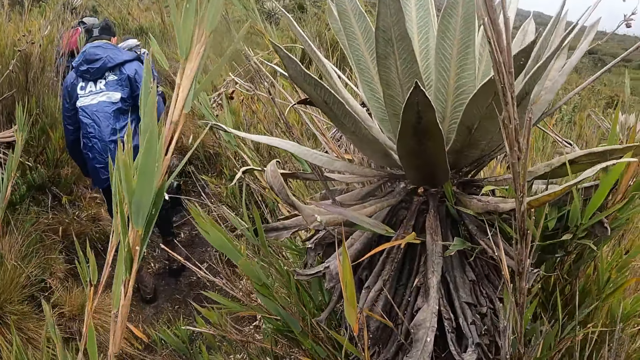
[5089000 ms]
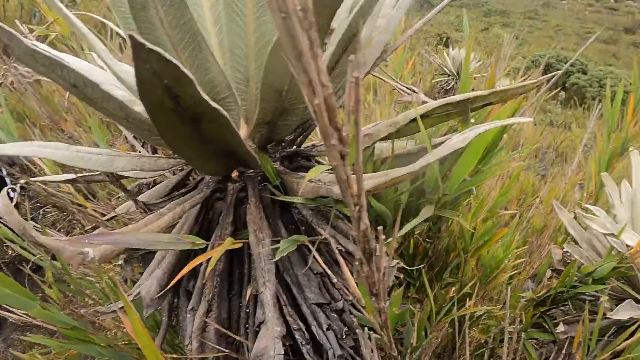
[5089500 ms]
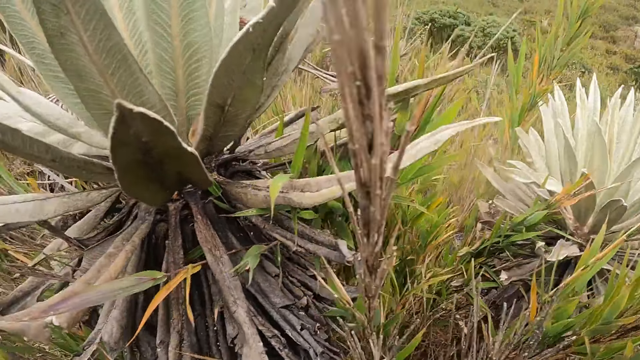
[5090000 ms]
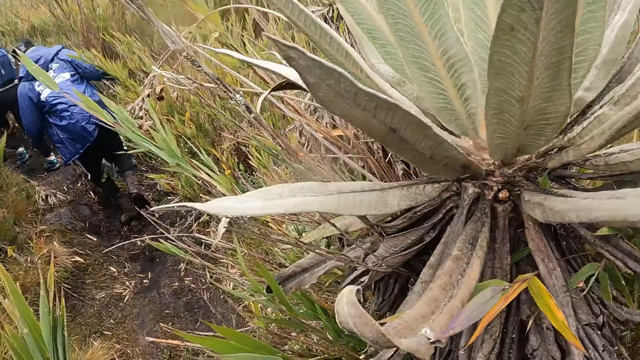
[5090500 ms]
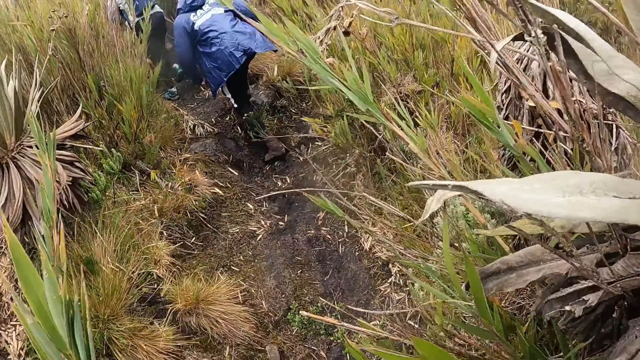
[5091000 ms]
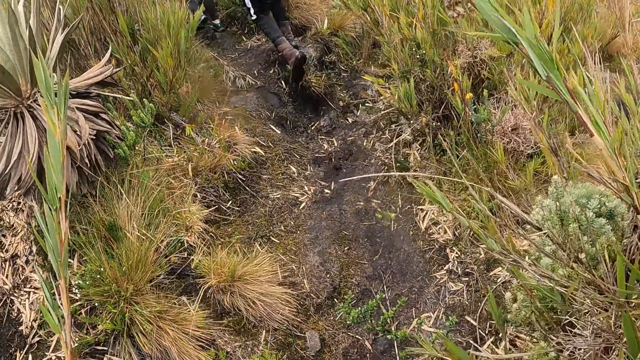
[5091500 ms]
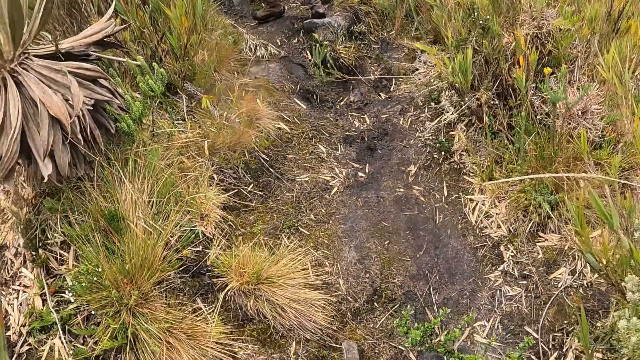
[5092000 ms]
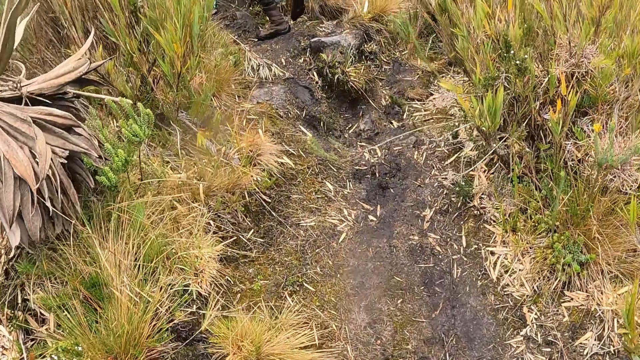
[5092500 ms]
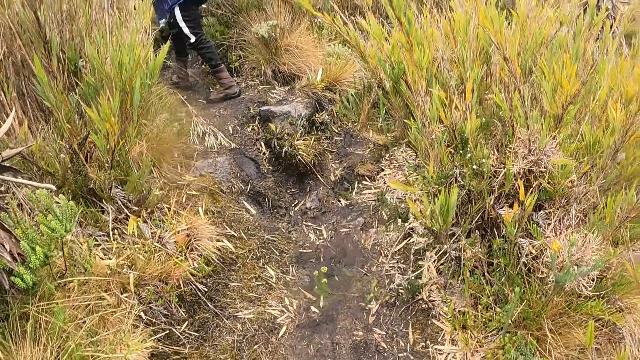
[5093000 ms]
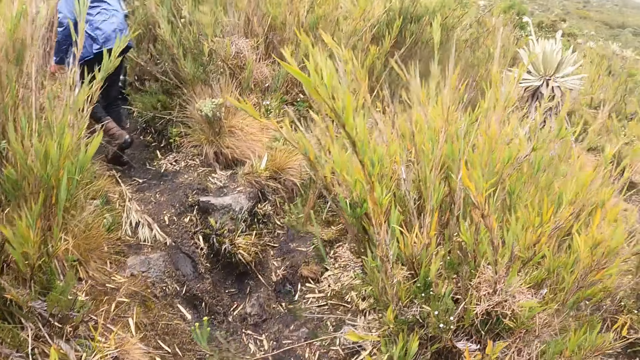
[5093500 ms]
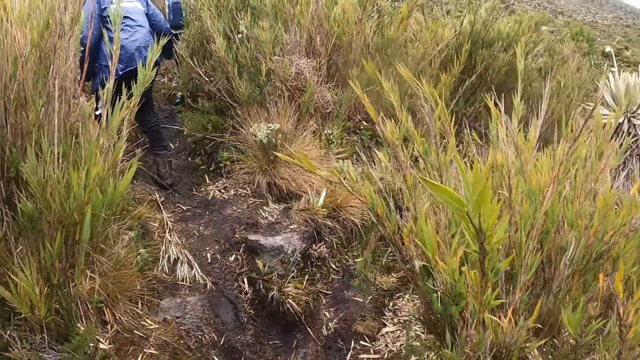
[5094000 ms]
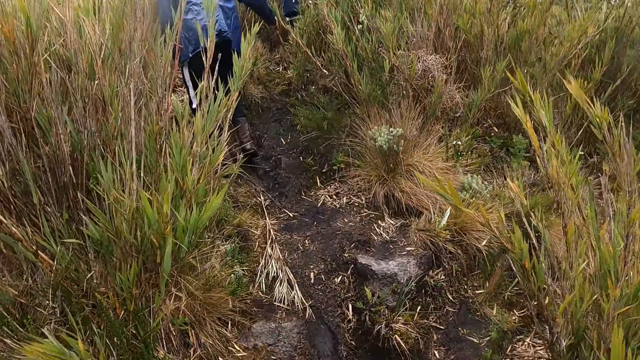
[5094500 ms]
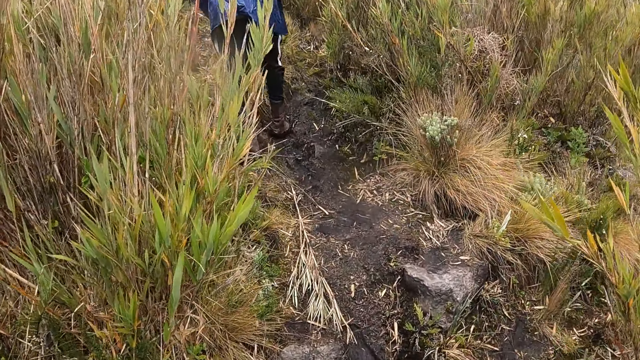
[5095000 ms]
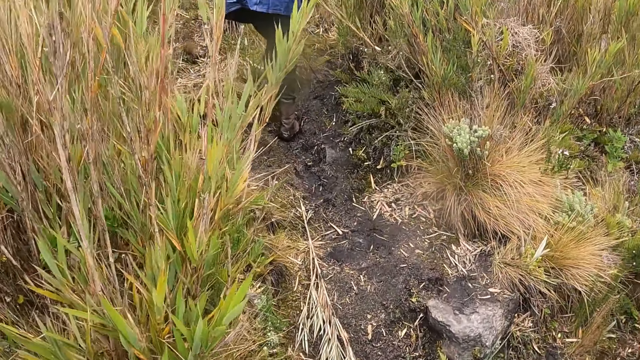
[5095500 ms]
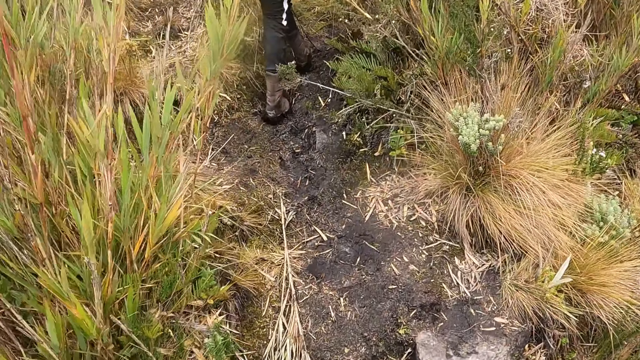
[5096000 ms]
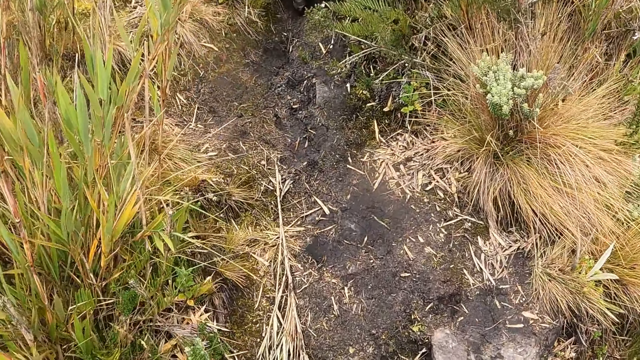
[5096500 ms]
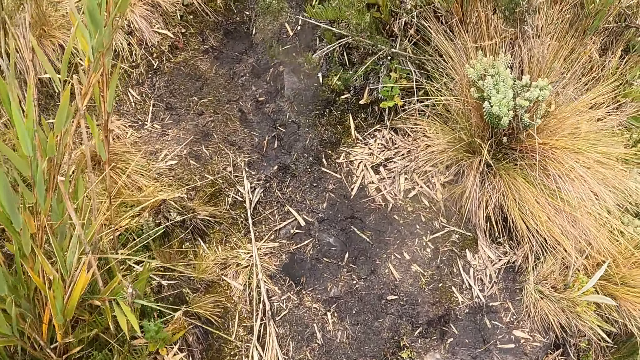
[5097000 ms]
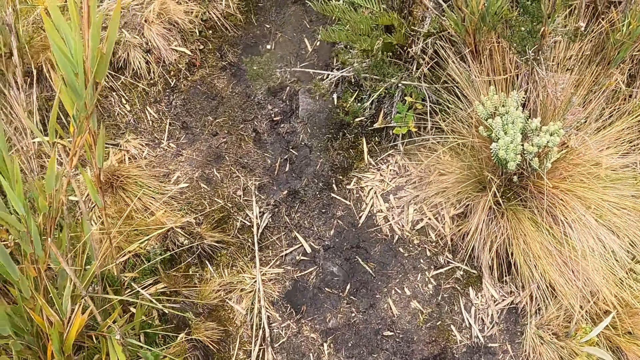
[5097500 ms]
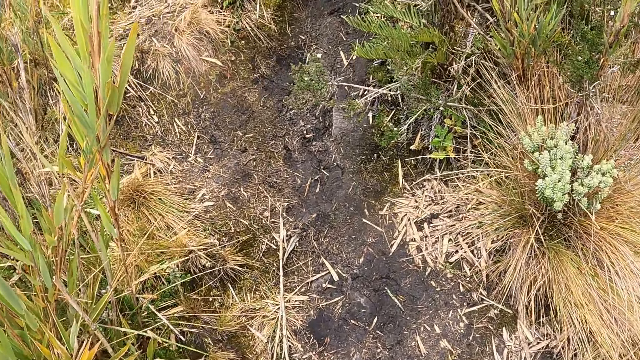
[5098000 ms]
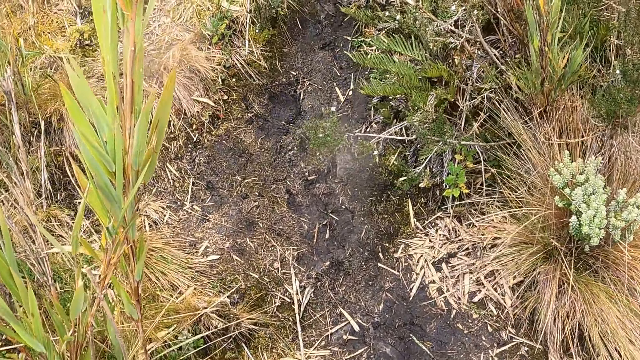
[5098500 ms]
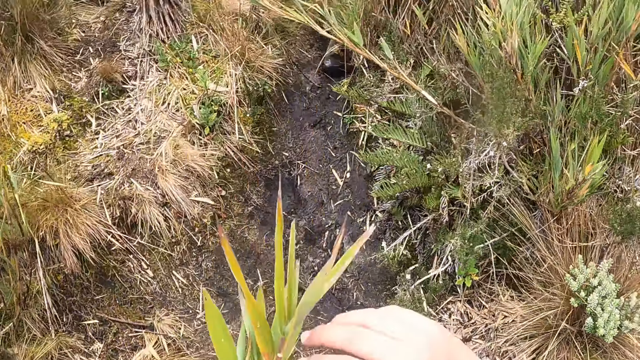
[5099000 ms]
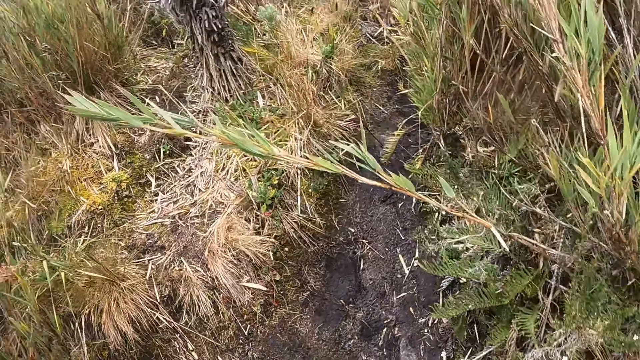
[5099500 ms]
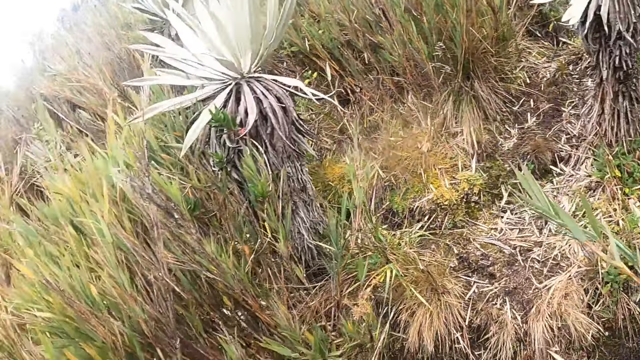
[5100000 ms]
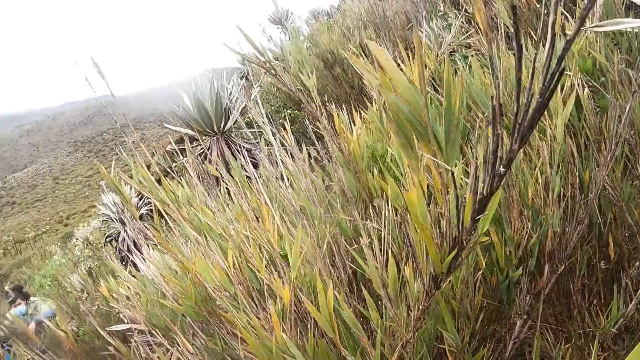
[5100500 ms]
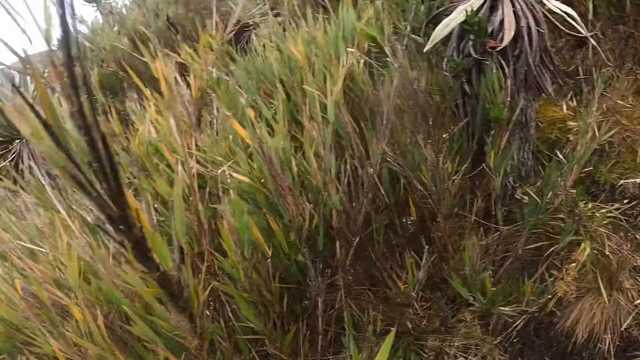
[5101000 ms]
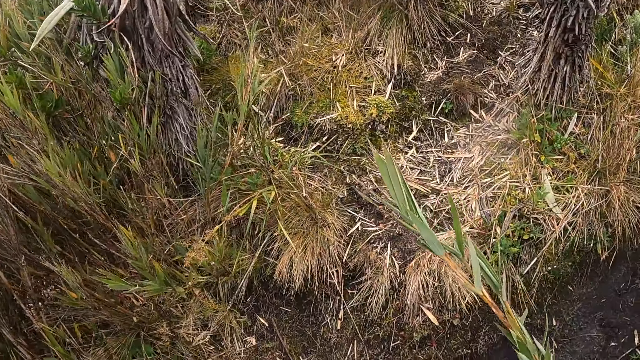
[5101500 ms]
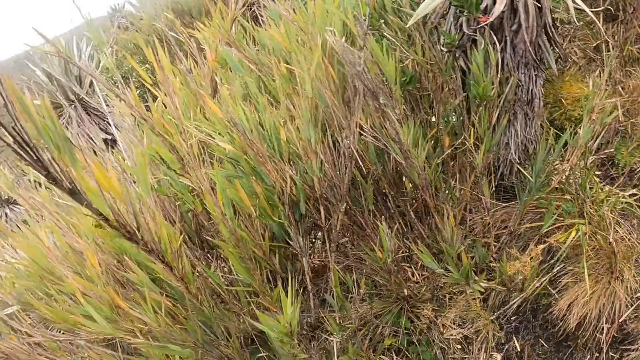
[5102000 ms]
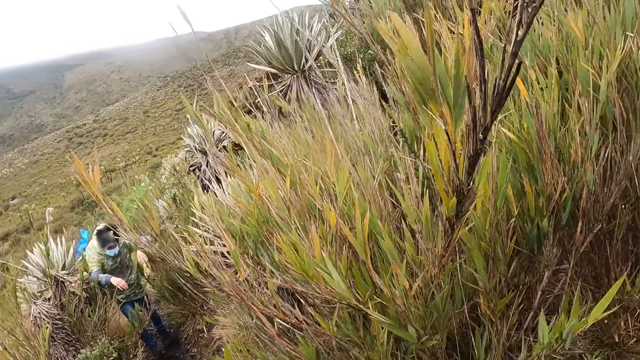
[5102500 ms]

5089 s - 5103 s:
The camera wearer walks up the hill. He touches a plant on the field with his right hand. He looks around.

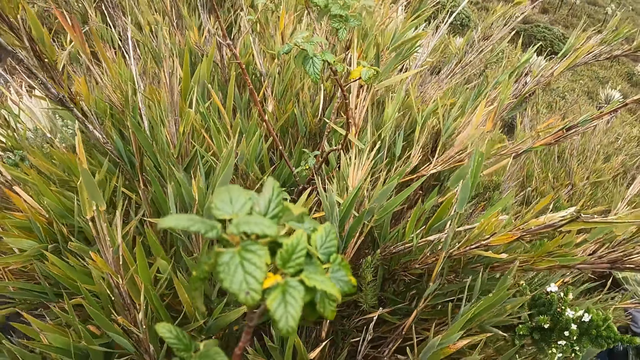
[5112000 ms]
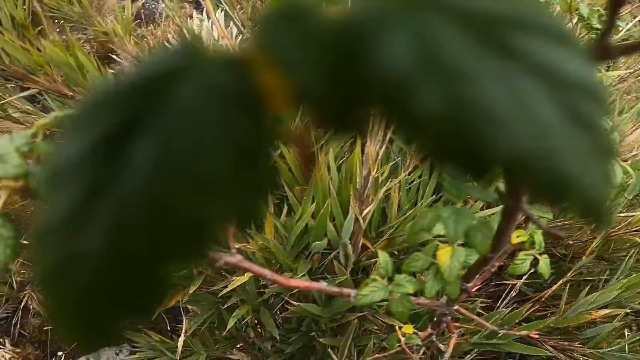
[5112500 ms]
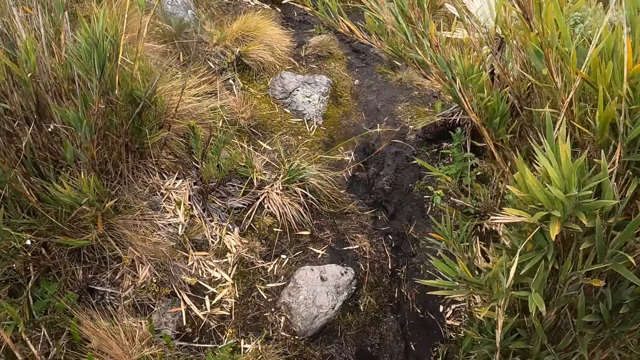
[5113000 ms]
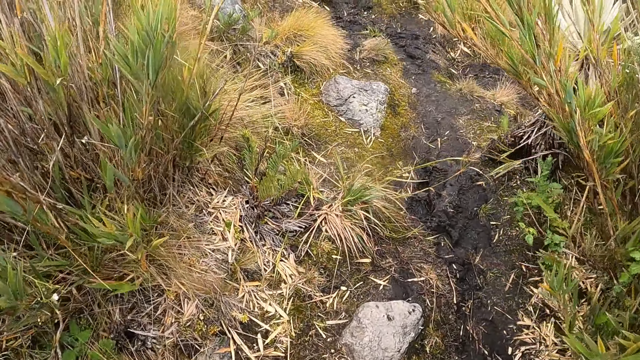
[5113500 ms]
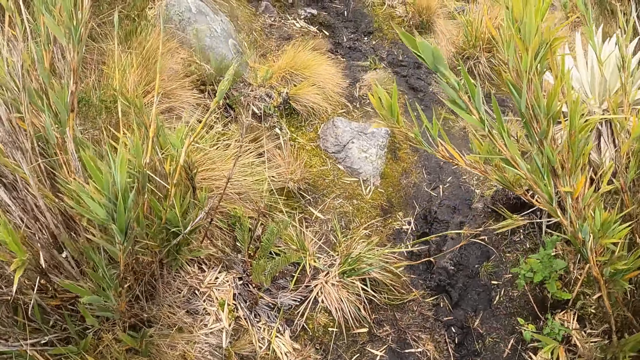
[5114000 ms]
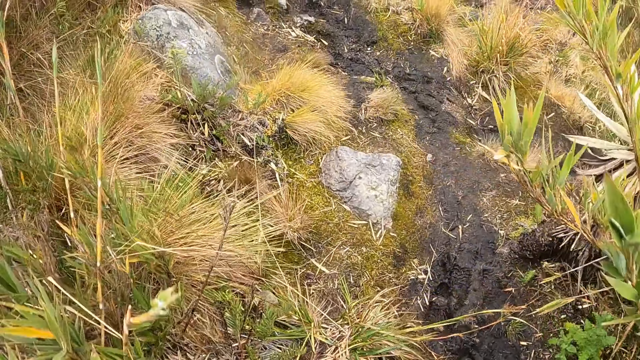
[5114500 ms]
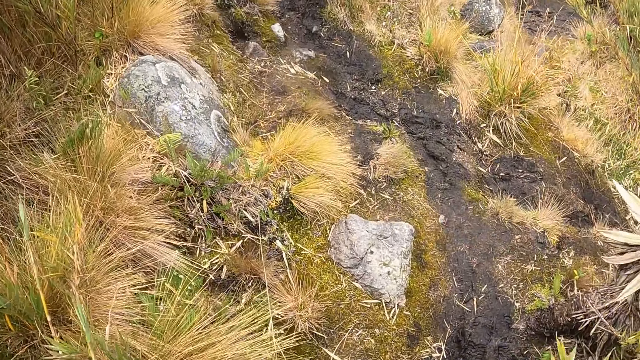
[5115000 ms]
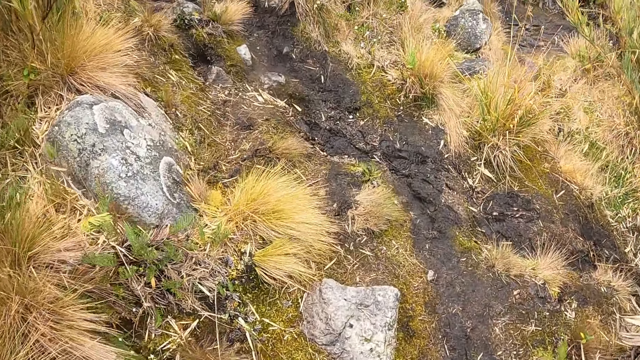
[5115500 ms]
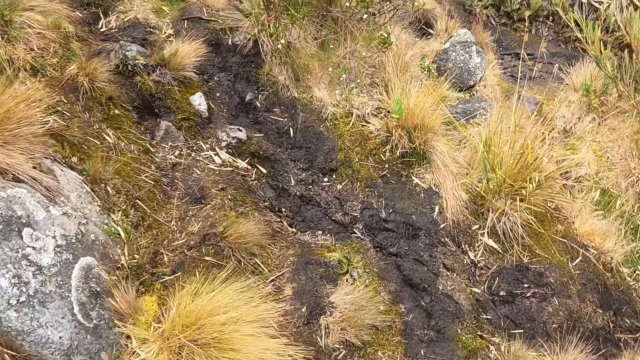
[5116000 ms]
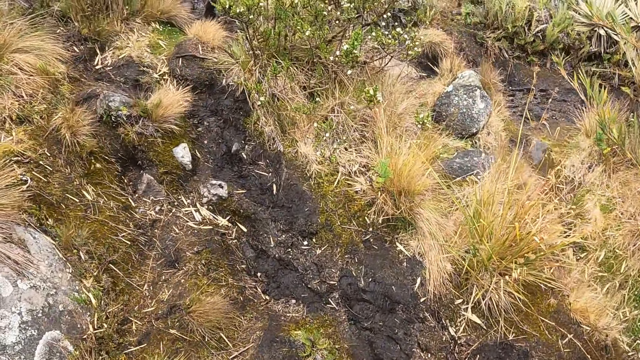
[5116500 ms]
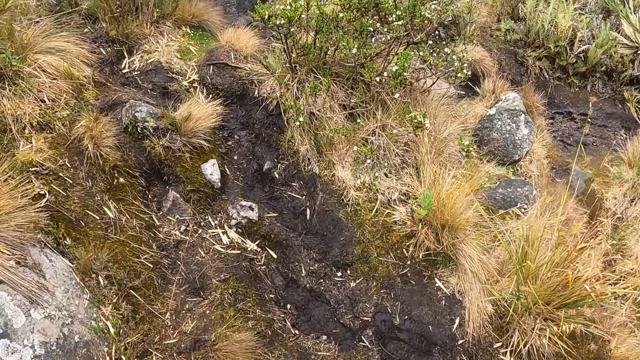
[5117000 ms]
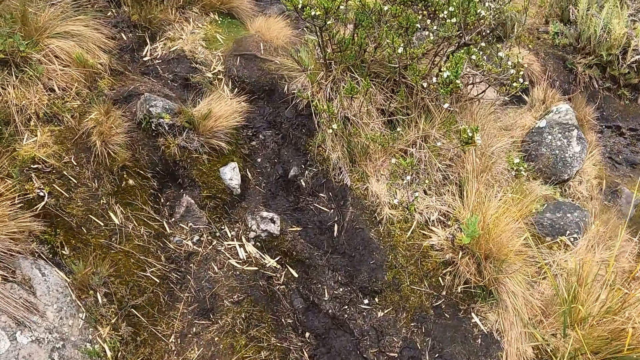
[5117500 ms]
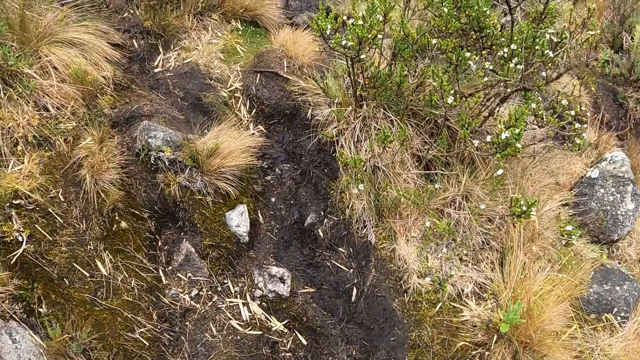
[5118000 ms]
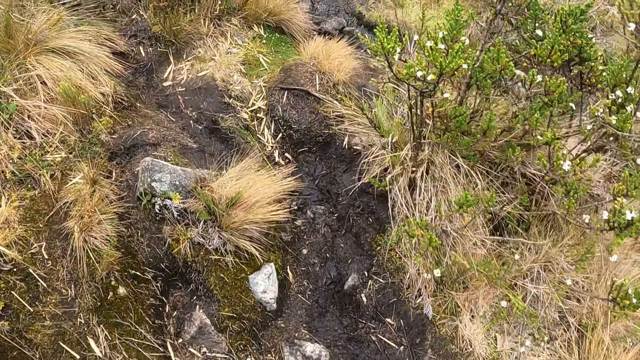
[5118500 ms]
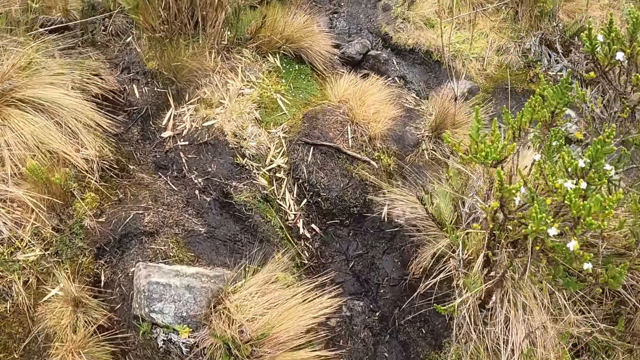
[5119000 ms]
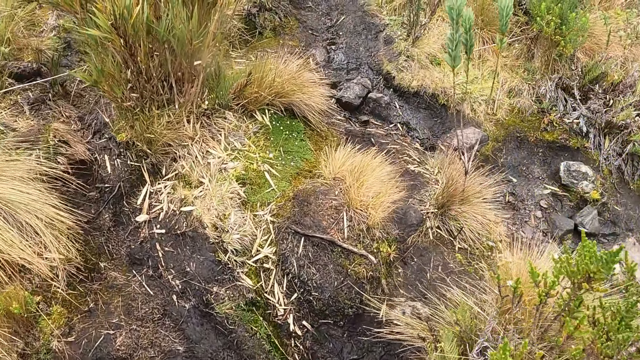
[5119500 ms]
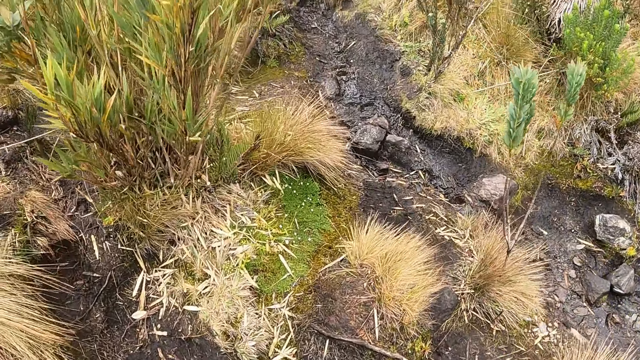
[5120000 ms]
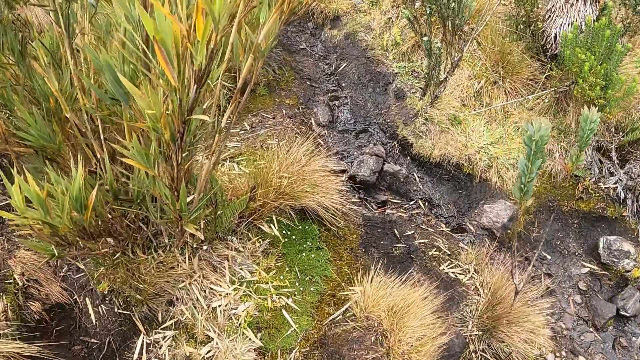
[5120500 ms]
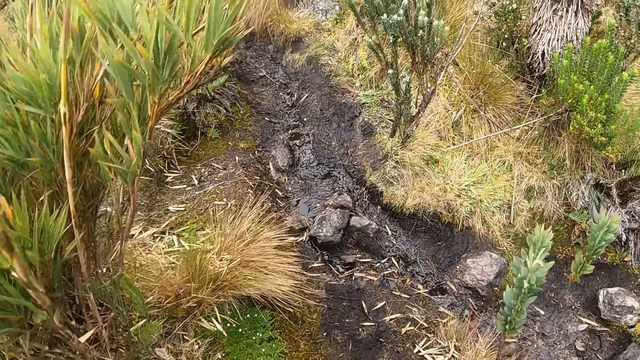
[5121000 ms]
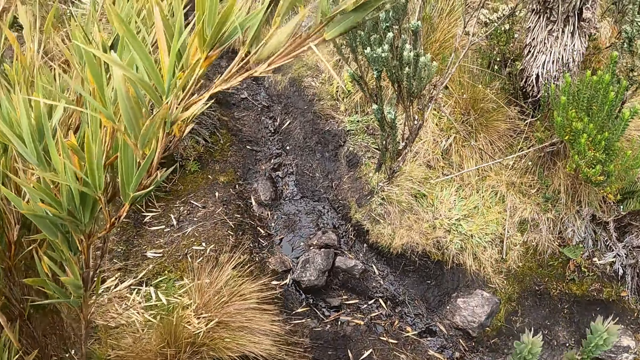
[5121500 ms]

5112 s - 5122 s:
The camera wearer walks up the hill.
